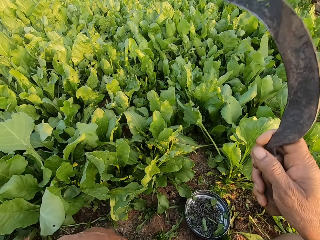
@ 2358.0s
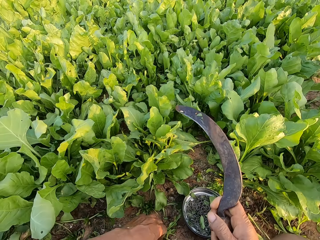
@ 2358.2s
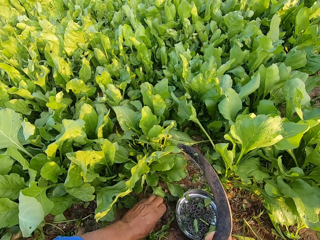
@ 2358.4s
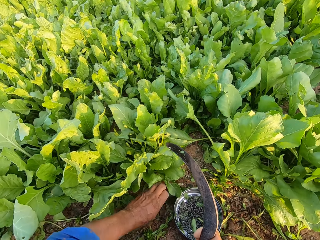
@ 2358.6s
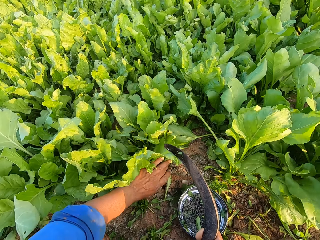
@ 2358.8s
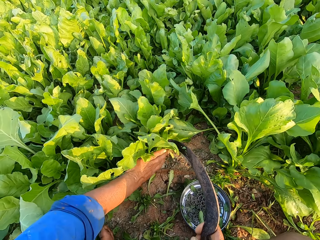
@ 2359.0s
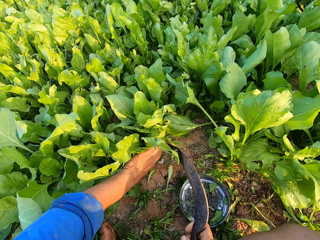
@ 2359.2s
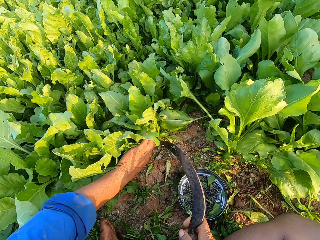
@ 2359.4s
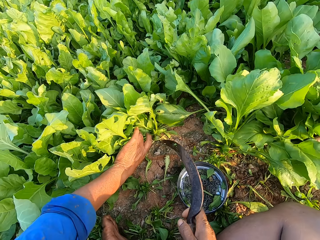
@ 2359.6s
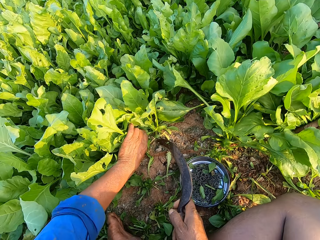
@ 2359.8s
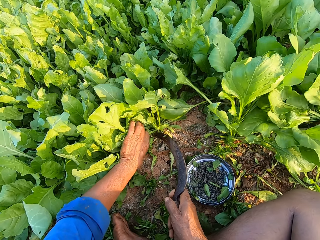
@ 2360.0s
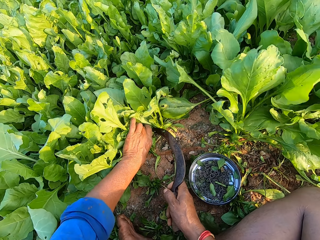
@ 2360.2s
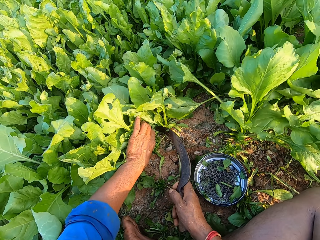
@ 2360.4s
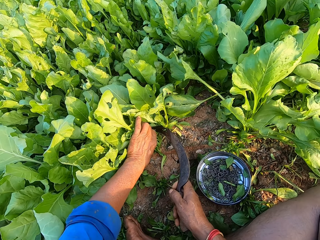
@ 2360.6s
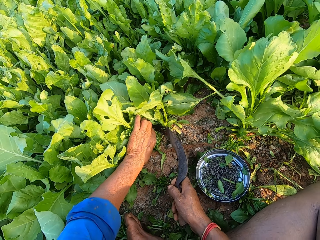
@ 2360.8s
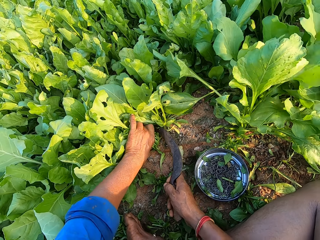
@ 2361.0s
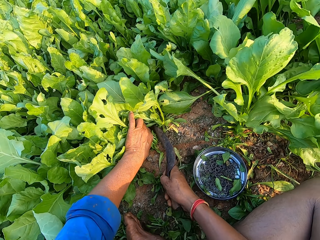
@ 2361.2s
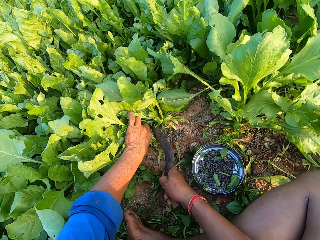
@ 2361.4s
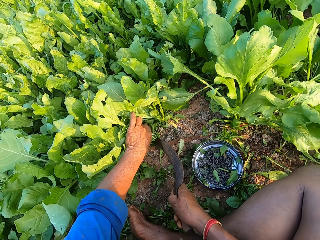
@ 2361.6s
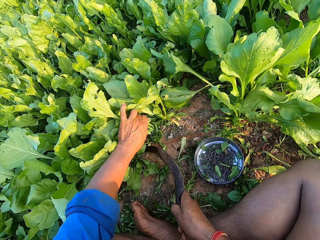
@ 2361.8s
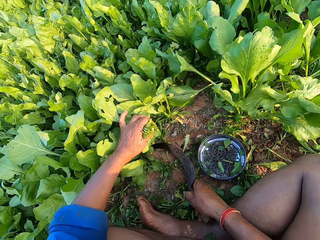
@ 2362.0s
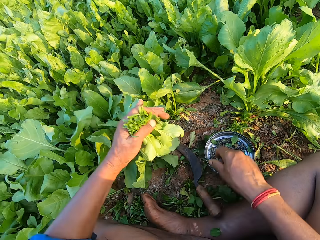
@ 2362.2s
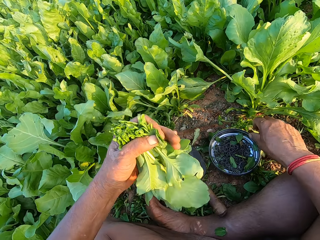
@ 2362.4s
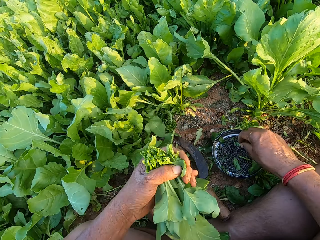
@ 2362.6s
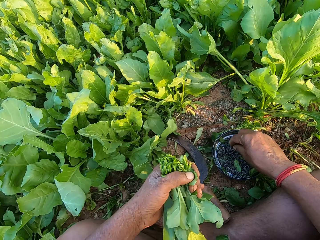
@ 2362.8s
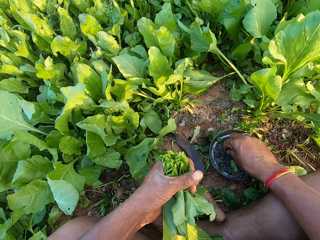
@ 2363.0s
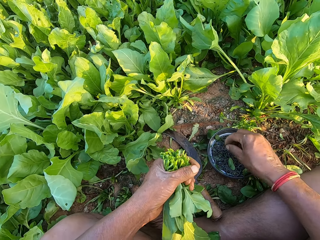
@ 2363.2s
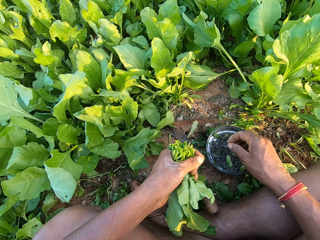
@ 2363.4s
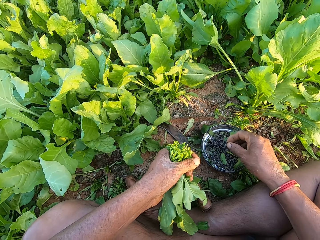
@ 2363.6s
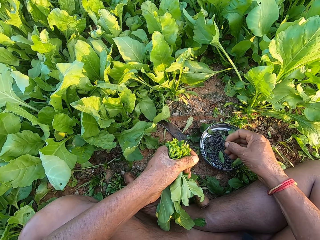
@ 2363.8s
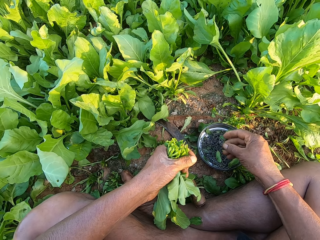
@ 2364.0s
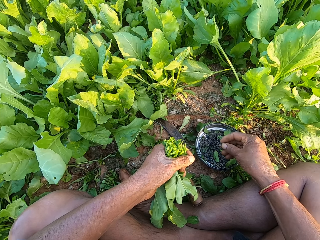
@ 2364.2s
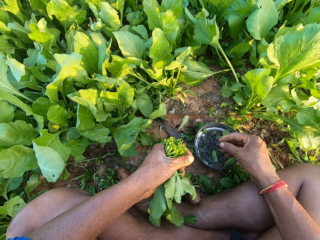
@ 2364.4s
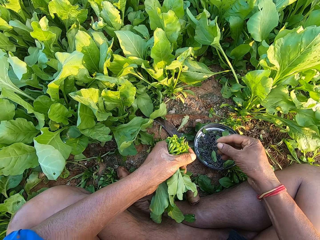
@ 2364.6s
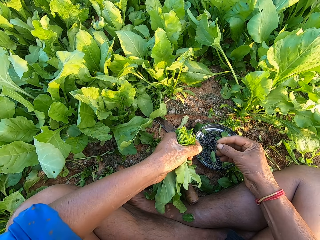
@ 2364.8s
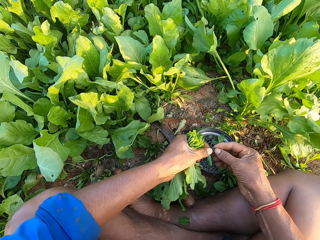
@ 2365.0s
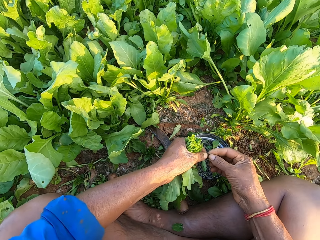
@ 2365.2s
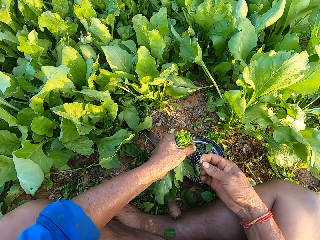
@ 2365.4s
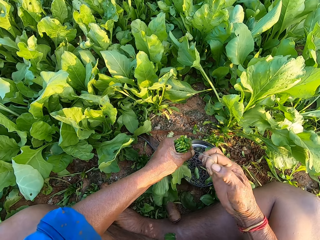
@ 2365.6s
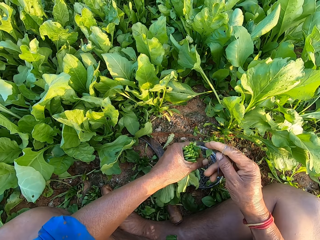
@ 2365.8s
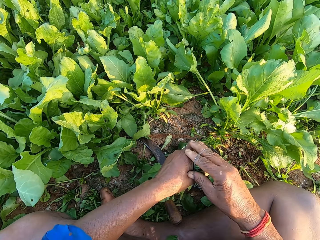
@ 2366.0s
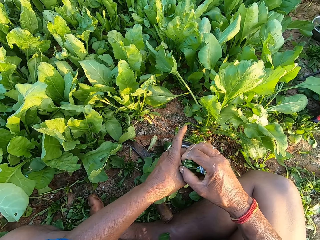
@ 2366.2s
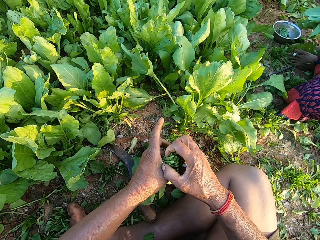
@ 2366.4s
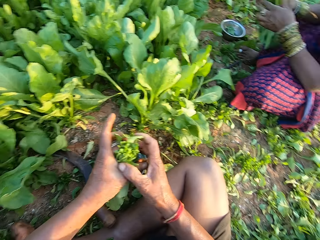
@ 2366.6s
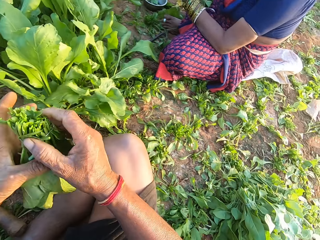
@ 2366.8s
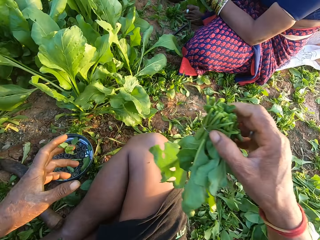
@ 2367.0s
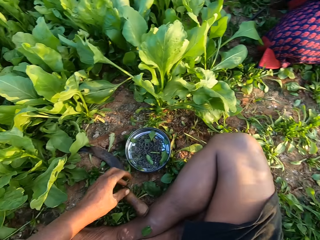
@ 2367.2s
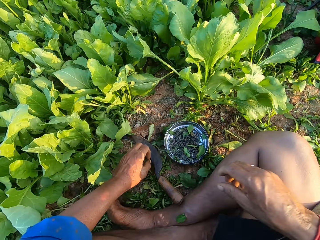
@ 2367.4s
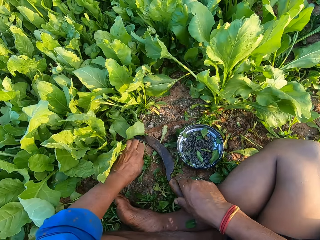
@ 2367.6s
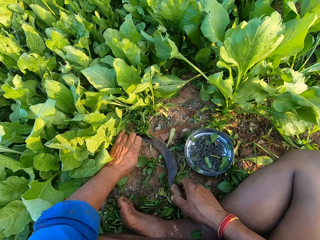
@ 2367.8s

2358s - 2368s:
The camera wearer grabs some spinach in the ground with his left hand. He holds the spinach with the left hand. He cuts the spinach with the sickle in his right hand. He drops the sickle on the ground with his right hand. He picks a rubber band from the bowl with his right hand. He adjusts the rubber band with both hands. He ties the spinach with the rubber band in his right hand. He puts a bunch of spinach on the ground.

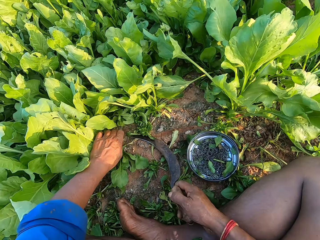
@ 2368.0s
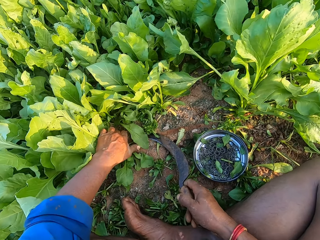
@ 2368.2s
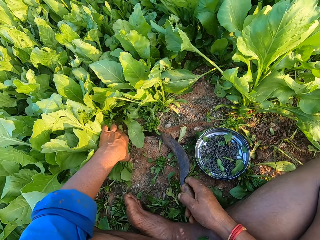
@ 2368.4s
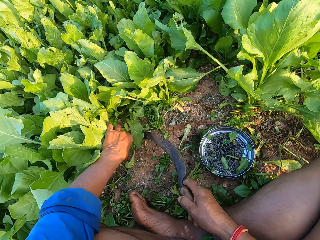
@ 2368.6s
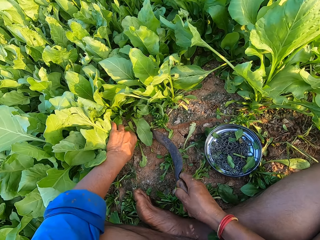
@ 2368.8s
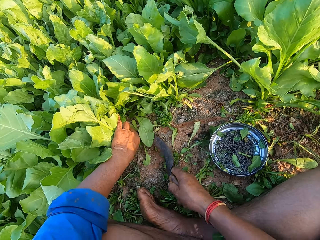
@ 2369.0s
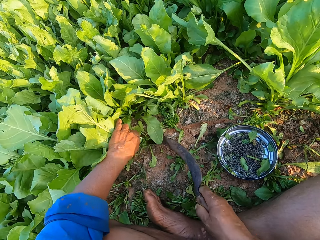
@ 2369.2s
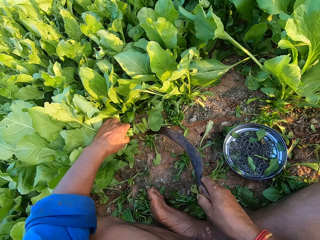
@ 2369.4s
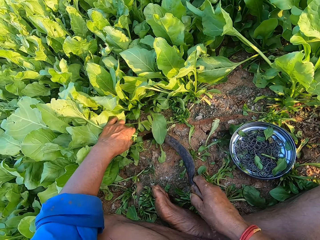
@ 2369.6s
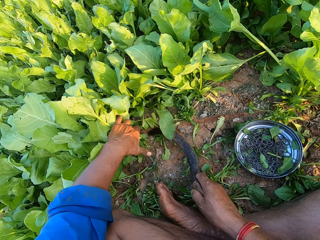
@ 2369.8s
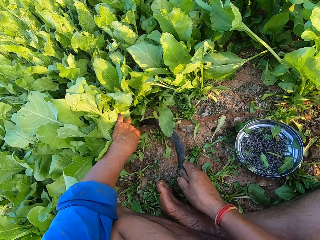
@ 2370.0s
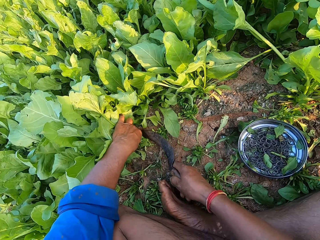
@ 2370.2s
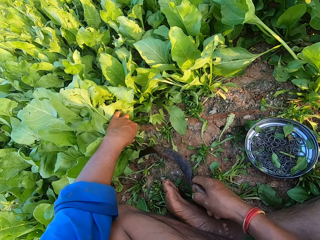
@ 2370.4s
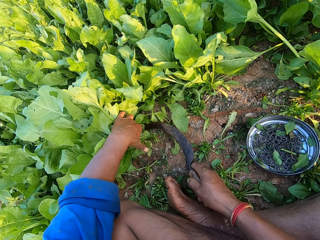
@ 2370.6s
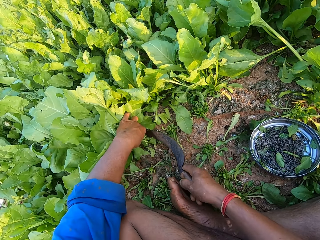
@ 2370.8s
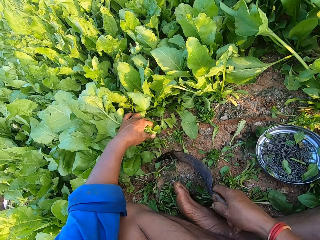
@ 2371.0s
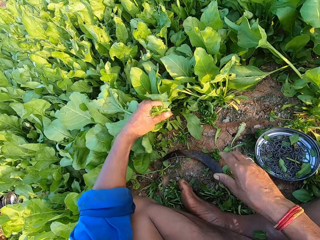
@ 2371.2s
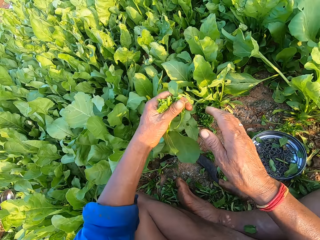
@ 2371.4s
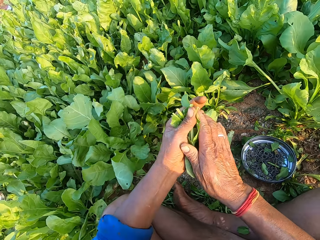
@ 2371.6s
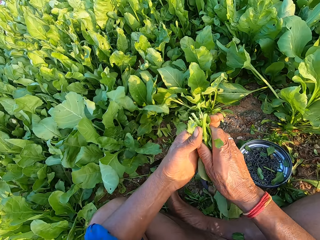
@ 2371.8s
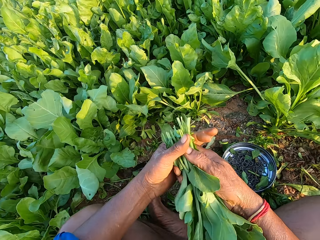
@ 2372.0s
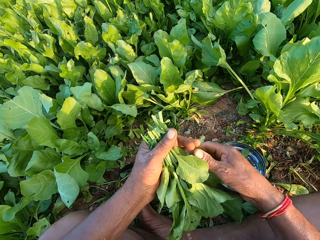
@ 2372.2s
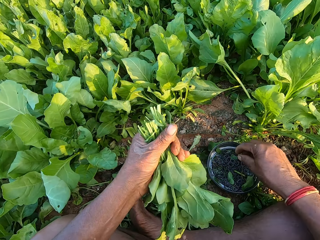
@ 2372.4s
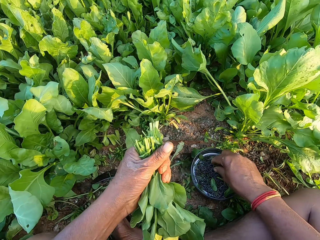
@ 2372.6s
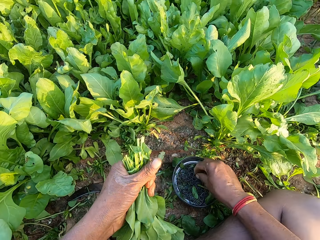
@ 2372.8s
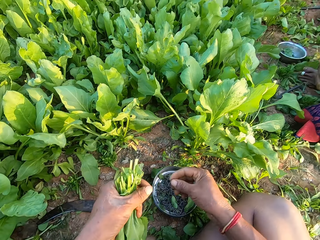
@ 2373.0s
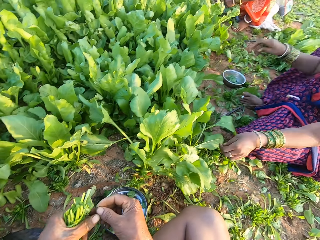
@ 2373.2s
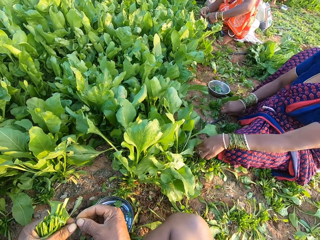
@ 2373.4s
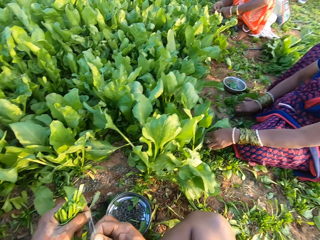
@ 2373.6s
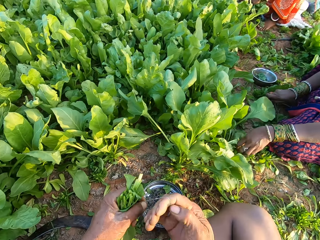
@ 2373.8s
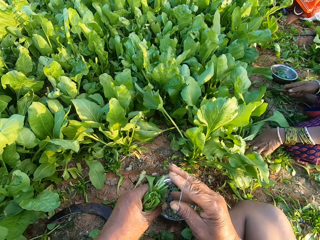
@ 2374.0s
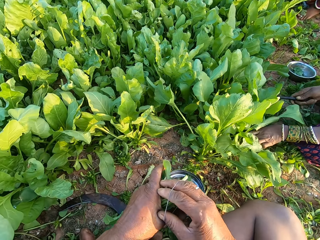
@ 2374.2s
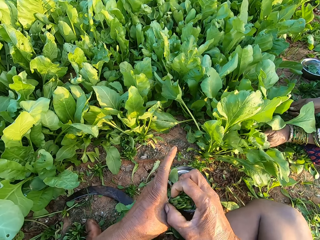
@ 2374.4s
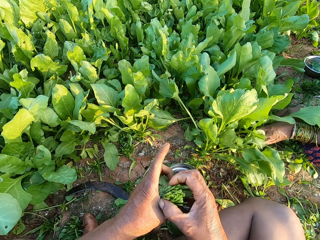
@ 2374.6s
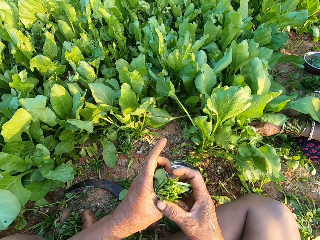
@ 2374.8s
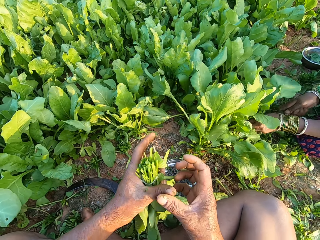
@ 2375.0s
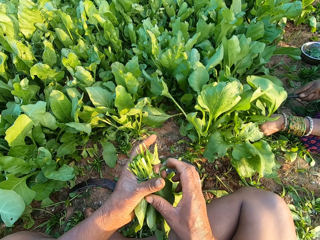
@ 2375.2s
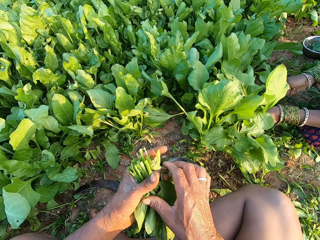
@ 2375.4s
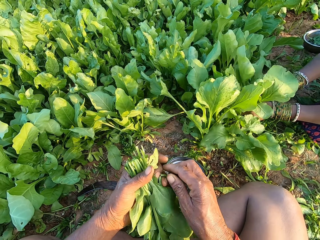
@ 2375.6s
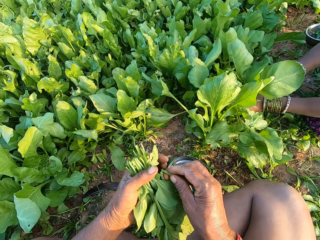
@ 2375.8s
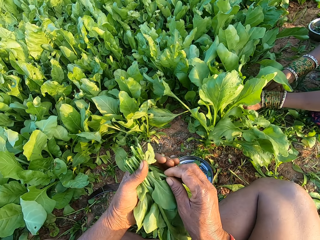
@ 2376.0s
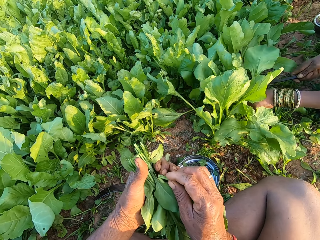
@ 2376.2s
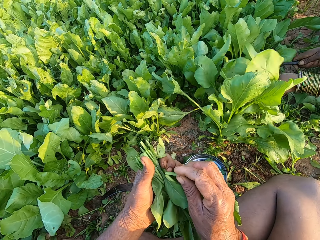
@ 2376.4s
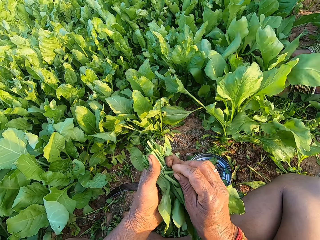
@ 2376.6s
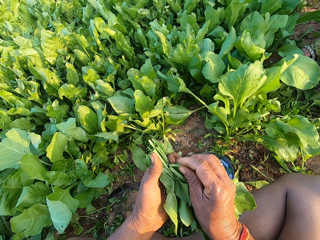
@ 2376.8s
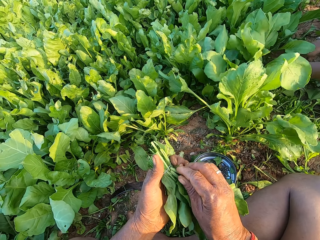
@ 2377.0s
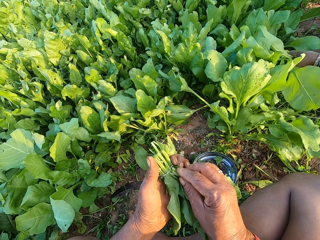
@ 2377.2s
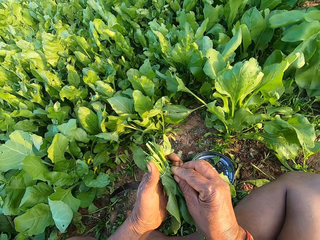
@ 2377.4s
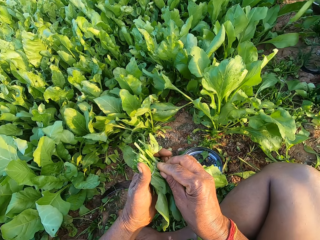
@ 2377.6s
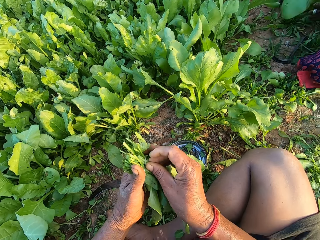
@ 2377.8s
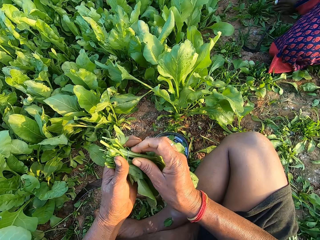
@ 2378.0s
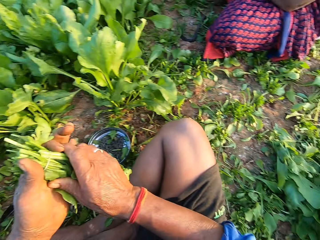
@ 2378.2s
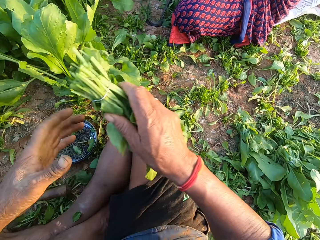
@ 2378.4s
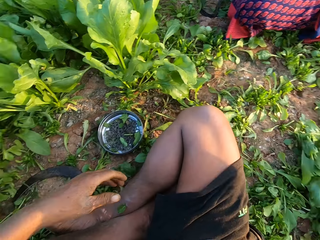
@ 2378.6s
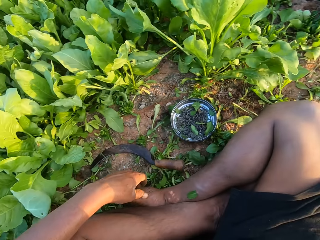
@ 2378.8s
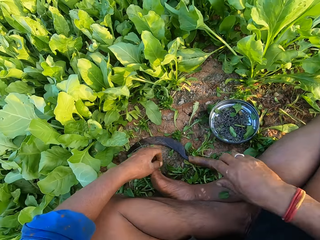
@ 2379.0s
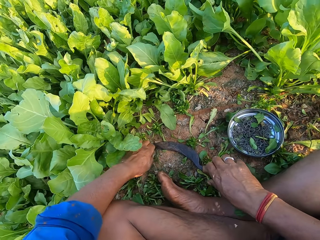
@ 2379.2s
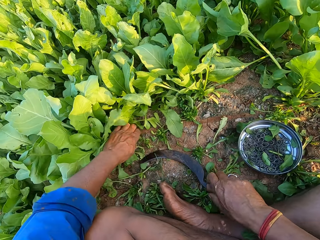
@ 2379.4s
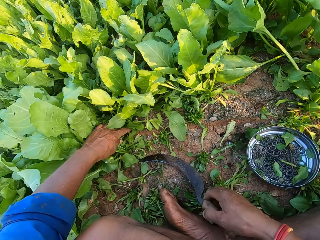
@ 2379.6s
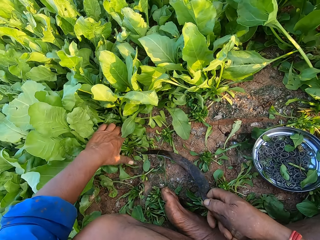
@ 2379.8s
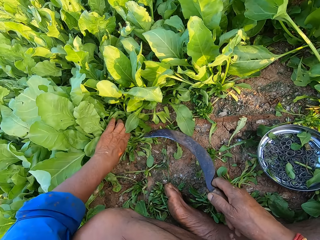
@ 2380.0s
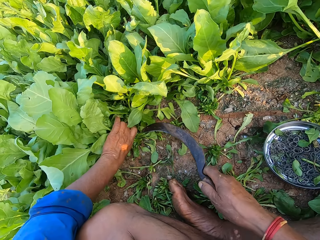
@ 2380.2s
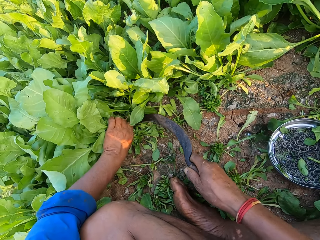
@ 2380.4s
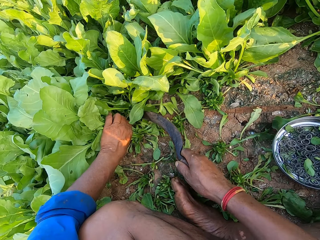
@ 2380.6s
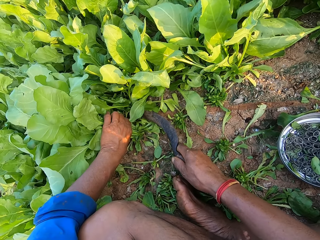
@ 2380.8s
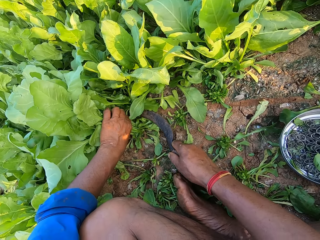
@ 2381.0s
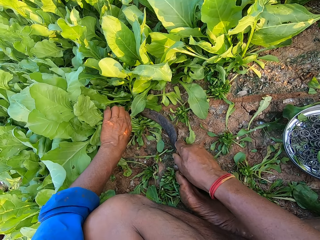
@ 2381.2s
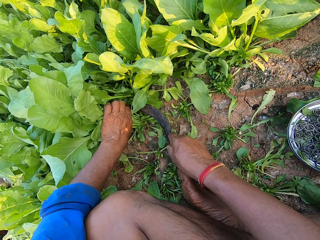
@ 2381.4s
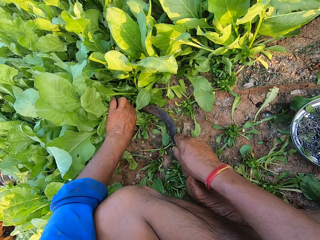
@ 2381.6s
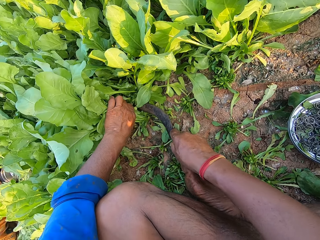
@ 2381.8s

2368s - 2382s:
The camera wearer grabs some spinach in the ground with his left hand. He picks the sickle from the ground with his right hand. He cuts the spinach with the sickle in his right hand. He grabs some spinach in the ground with his left hand. He cuts the spinach with the sickle in his right hand. He cuts the spinach again. He grabs some spinach in the ground with his left hand. He drops the sickle on the ground with his right hand. He adjusts the spinach with both hands. He picks a rubber band from the bowl with his right hand. He adjusts the rubber band with both hands. A woman ties the spinach with a rubber band in her right hand. The camera wearer converses with a person. Another woman picks the sickle from the ground with her right hand. The other woman grabs some spinach in the ground with her left hand. The camera wearer ties the spinach with the rubber band in his right hand. The other woman cuts the spinach with the sickle in her right hand. The camera wearer adjusts the spinach with both hands. He puts a bunch of spinach on the ground. He picks the sickle from the ground with his right hand, and grabs some spinach in the ground with his left hand. He cuts the spinach with the sickle in his right hand.
